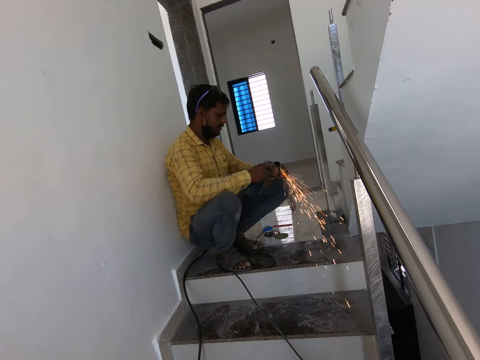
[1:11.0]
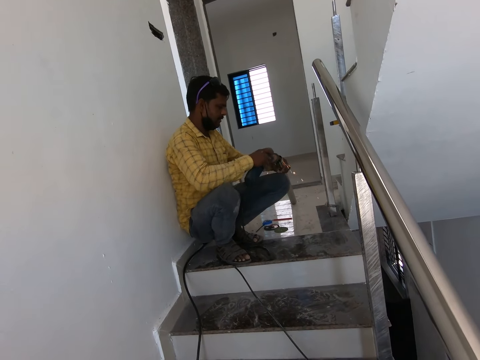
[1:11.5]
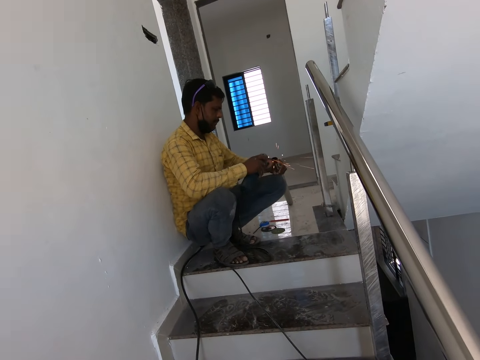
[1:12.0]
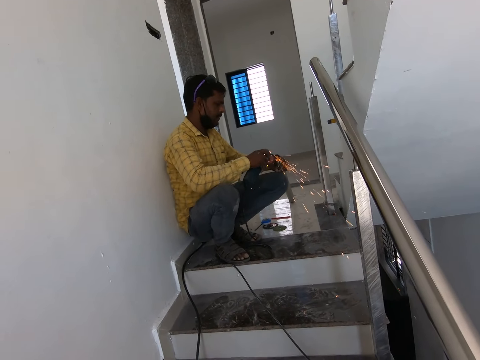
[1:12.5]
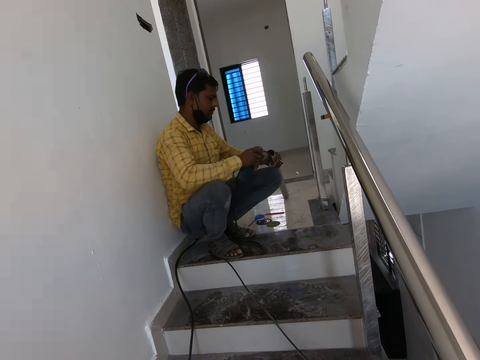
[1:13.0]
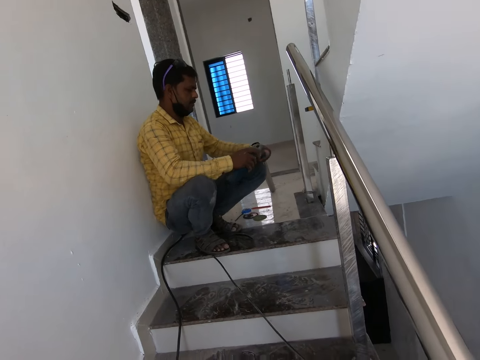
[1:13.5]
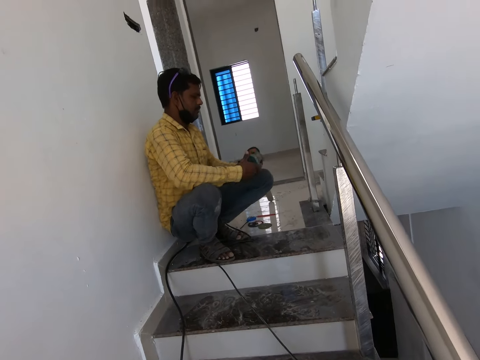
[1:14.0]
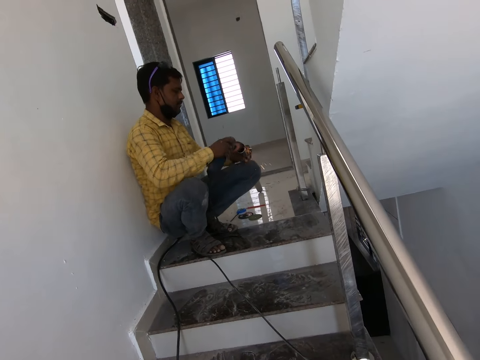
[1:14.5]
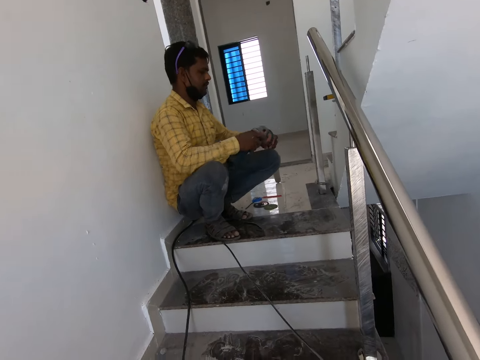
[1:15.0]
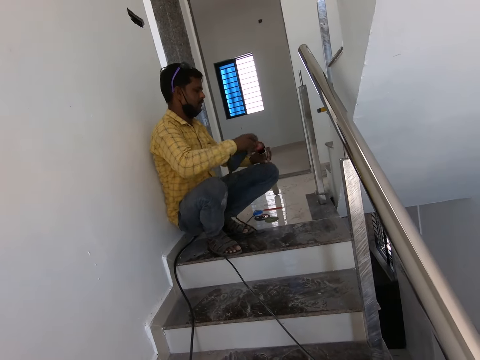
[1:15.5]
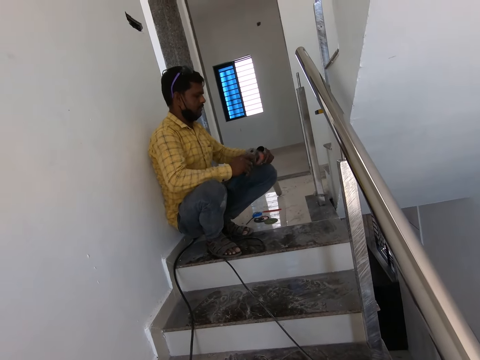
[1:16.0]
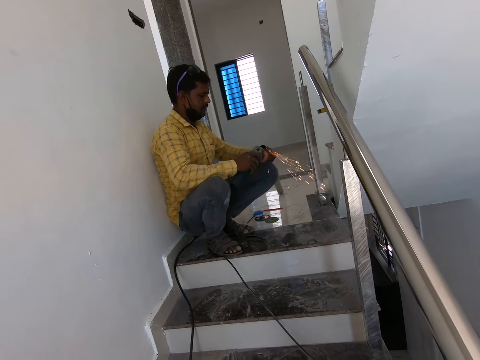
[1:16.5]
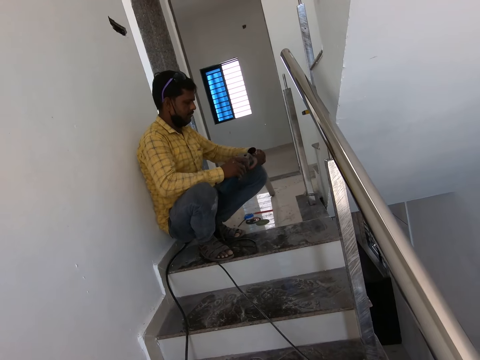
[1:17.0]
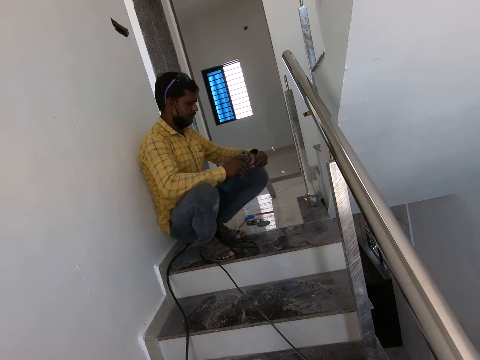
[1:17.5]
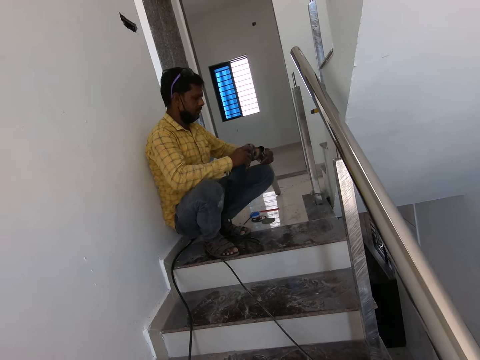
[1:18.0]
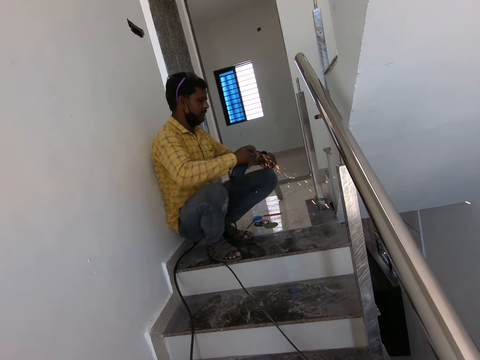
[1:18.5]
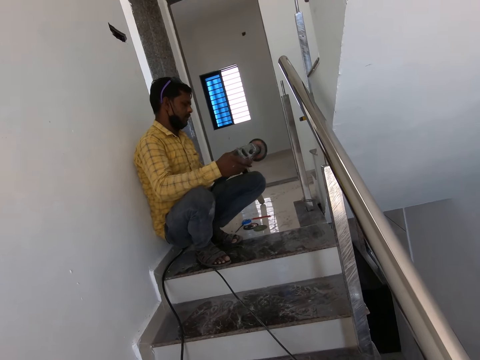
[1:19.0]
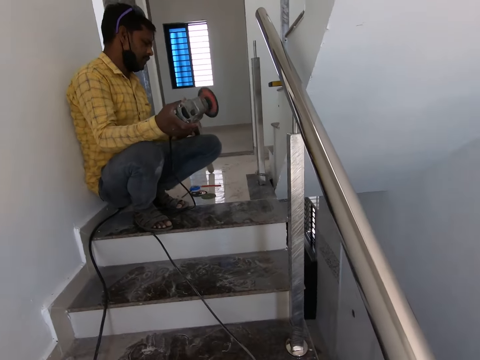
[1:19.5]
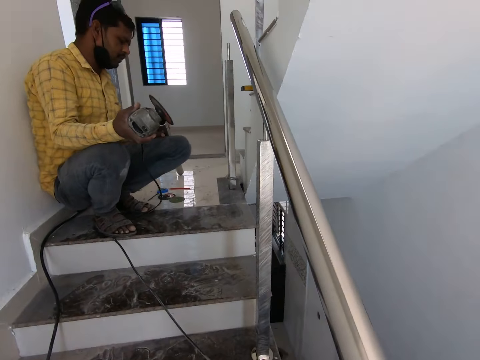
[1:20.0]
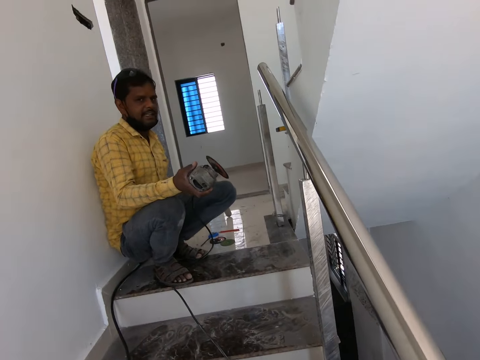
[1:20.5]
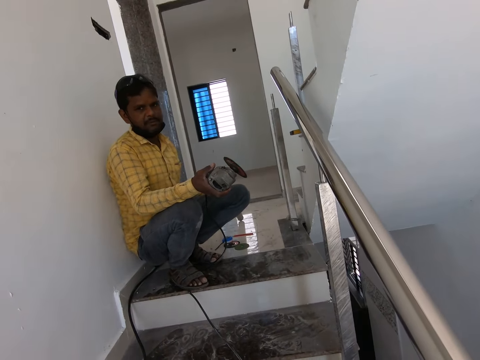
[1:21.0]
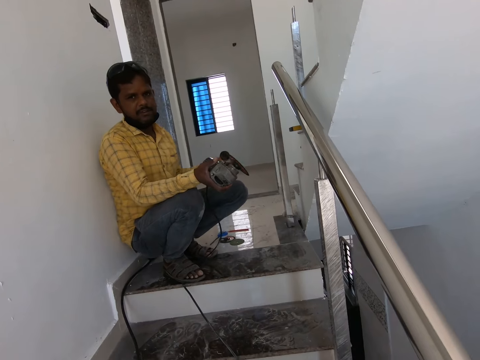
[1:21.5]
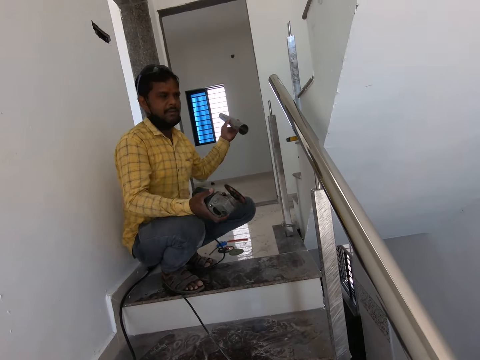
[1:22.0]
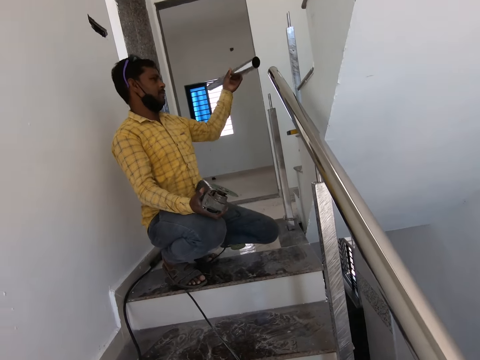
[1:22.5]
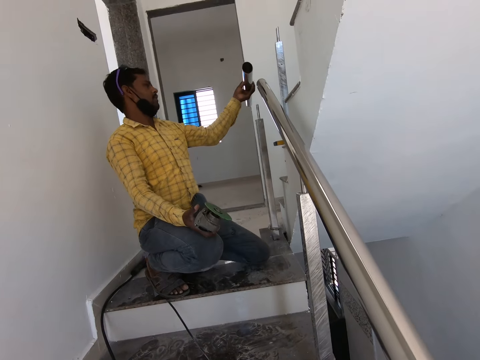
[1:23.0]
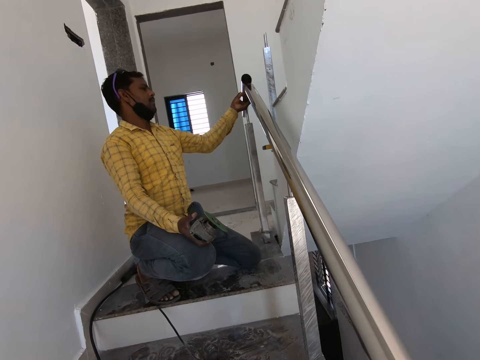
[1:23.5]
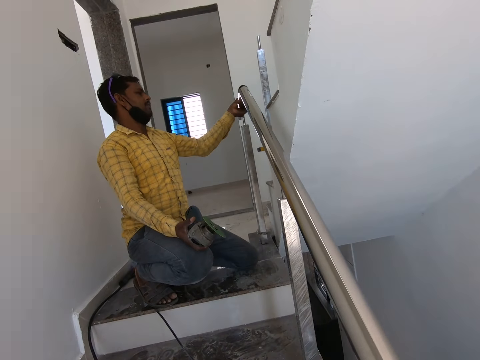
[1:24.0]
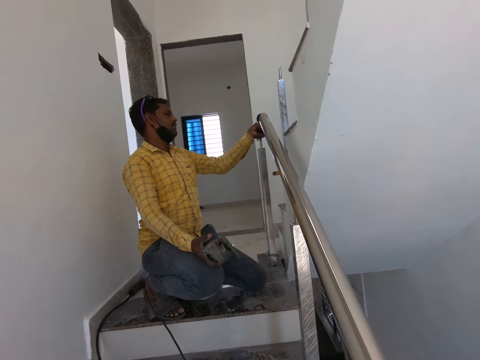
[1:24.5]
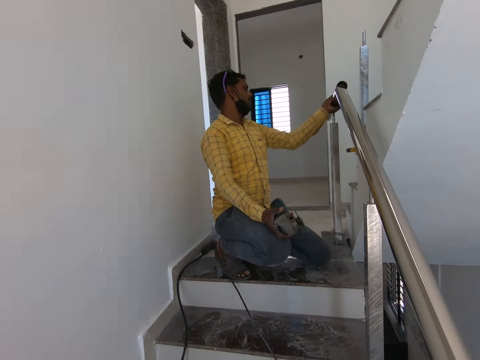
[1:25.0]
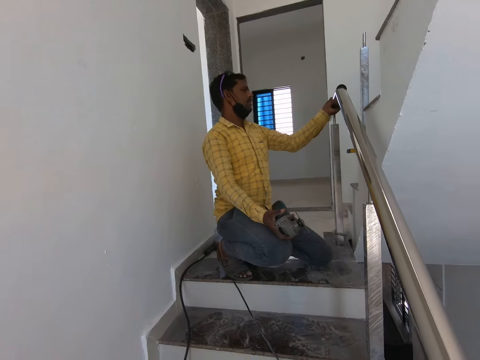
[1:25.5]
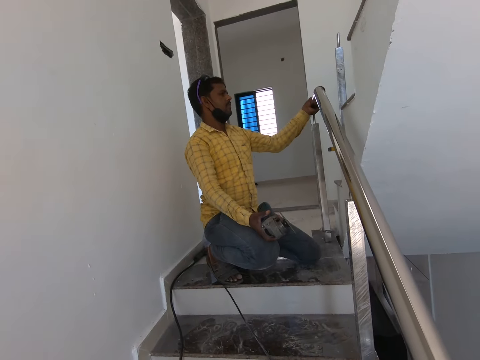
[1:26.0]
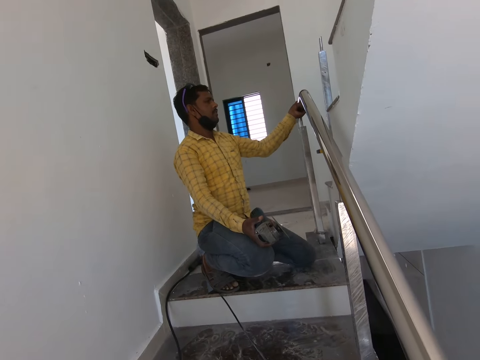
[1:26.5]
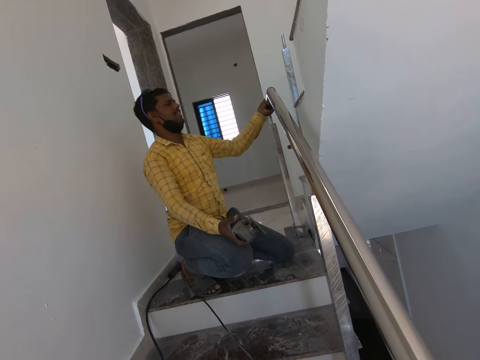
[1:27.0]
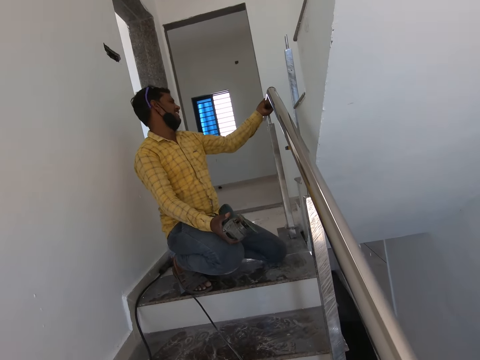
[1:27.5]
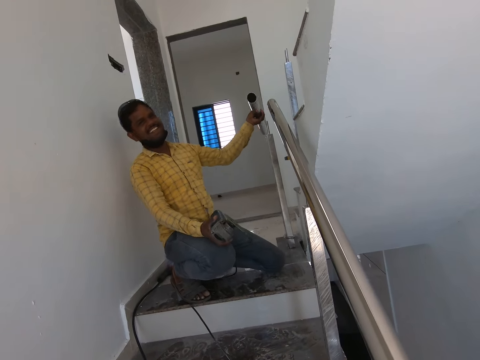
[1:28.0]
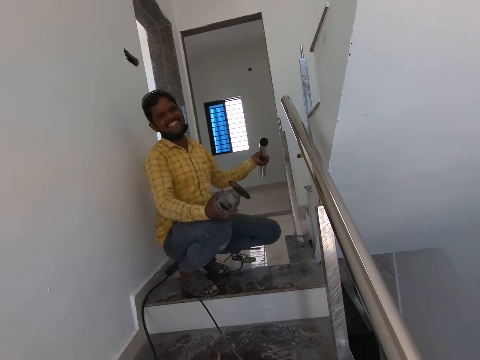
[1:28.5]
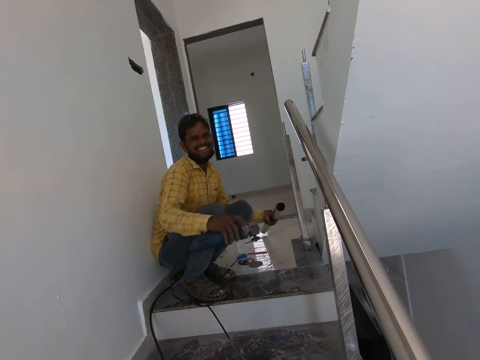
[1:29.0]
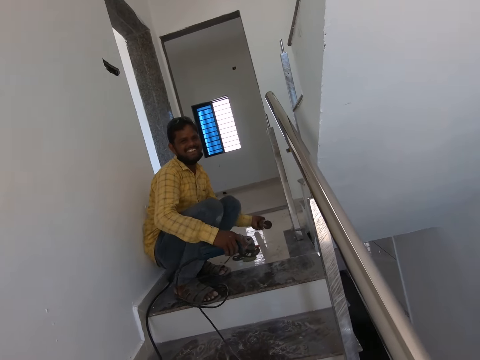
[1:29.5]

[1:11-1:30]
The camera wearer looks around. A man places the metal on the handrail and fits the metal on the stair handle. The camera wearer dialogues with the man.

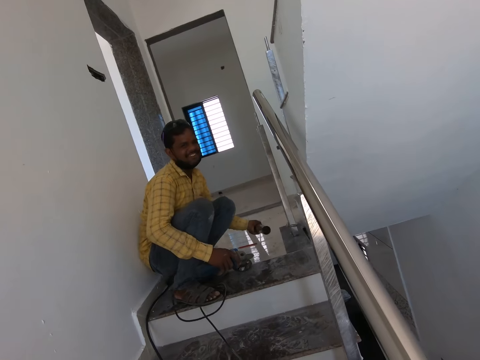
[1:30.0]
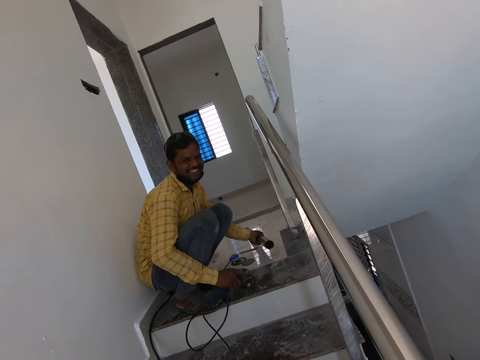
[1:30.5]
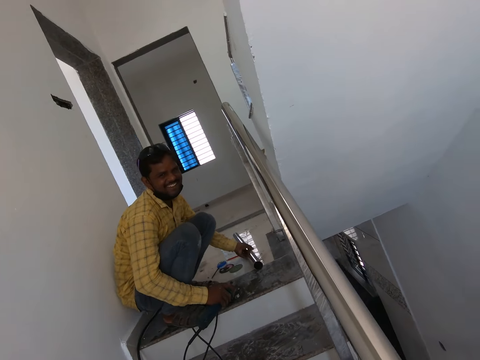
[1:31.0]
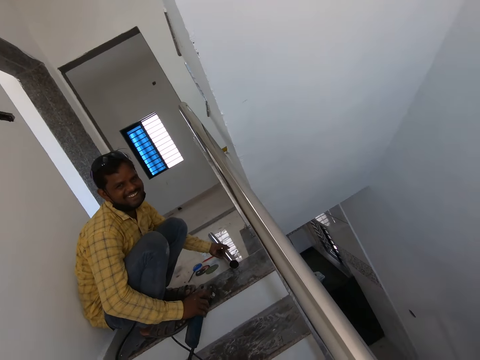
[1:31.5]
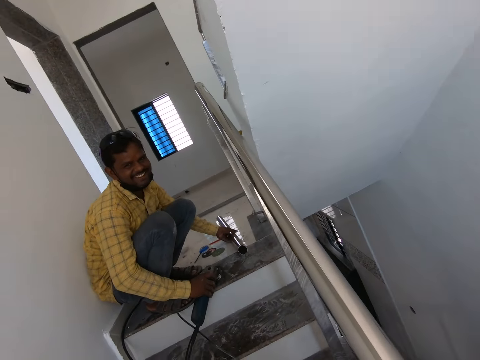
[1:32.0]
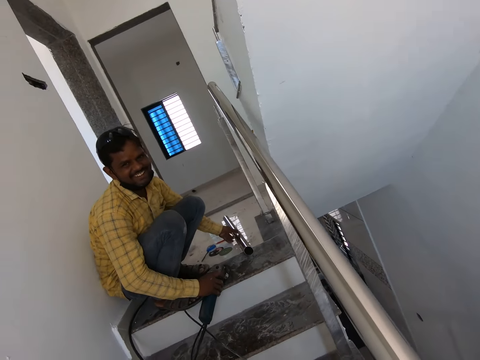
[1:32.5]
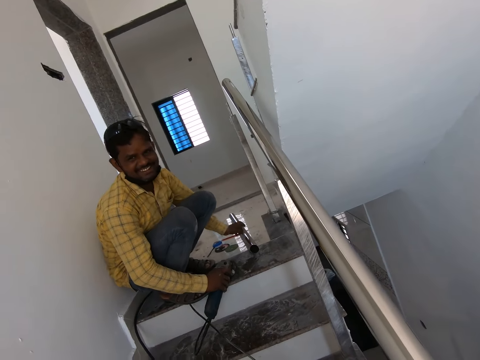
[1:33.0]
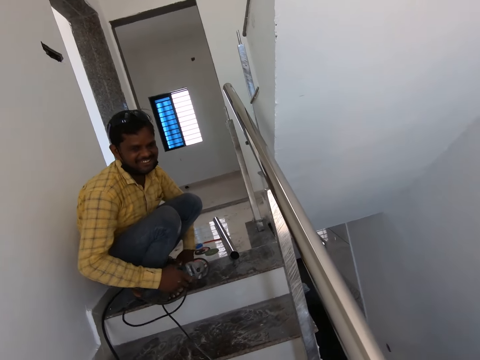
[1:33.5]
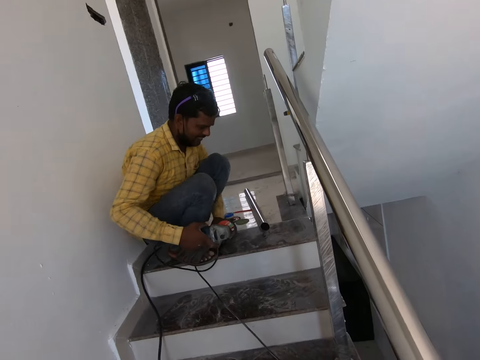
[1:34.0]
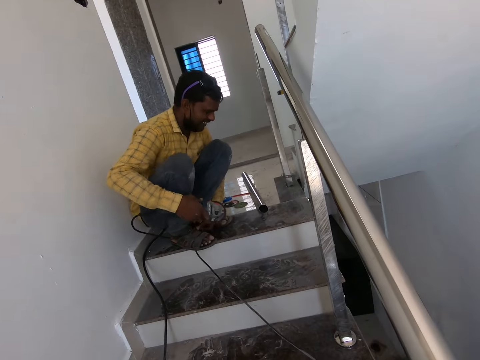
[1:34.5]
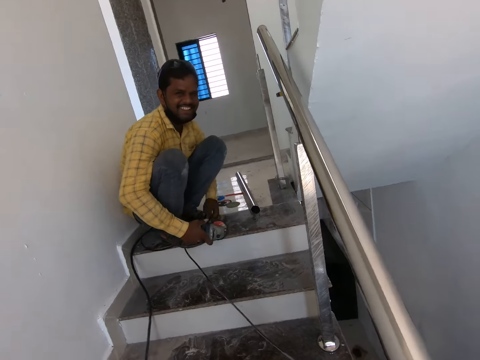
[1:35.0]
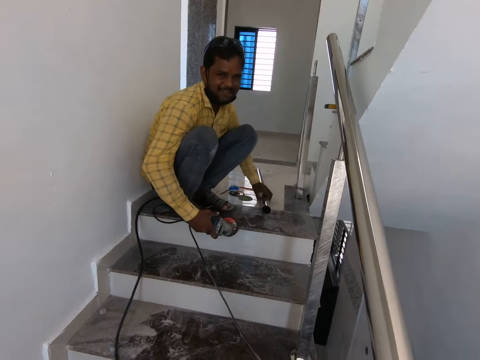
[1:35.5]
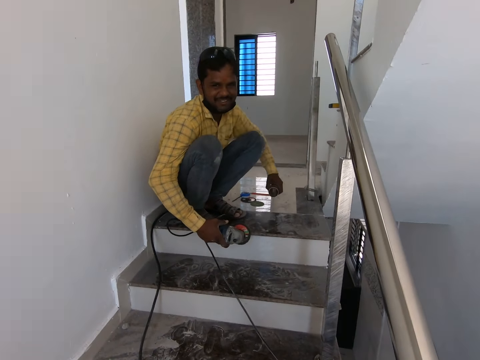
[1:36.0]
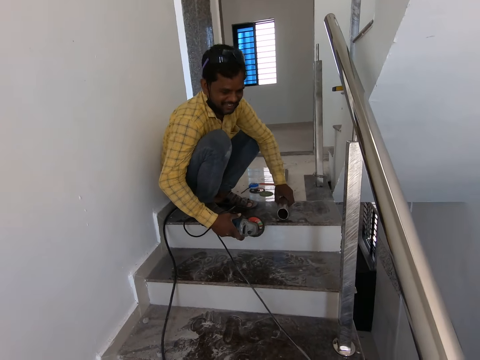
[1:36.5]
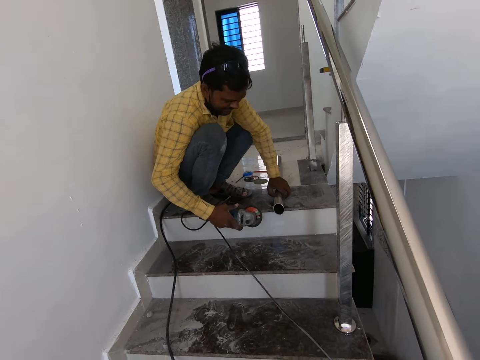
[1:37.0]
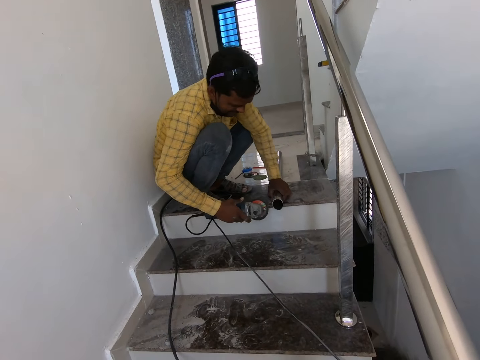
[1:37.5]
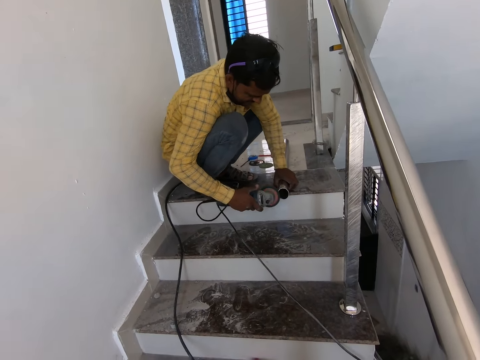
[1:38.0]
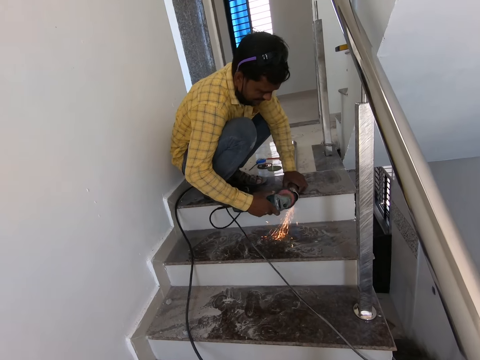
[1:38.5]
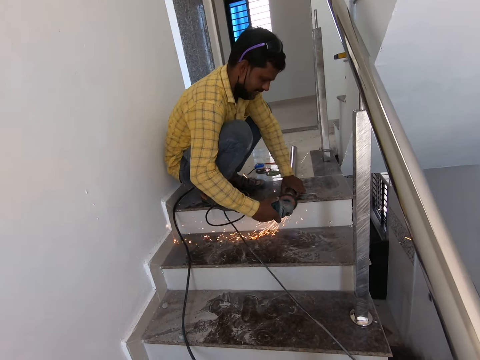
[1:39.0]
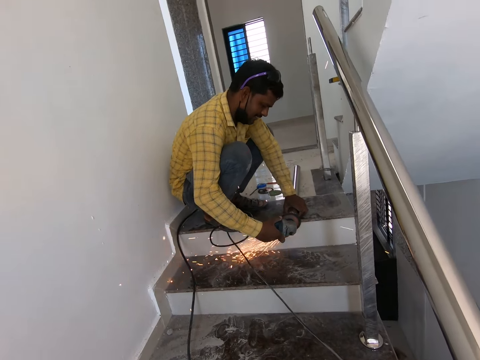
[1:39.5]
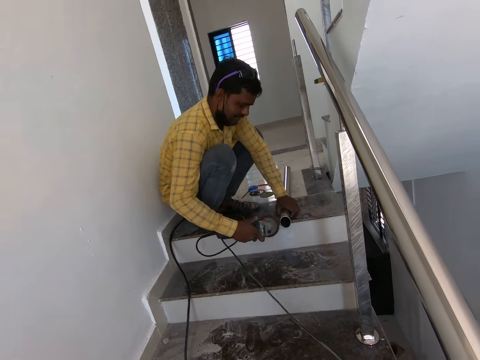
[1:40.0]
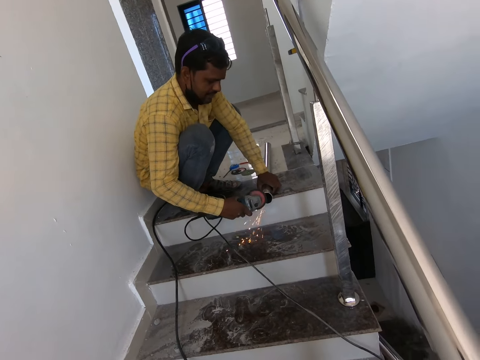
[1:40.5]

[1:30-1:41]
A man picks up the metal on the floor. The man grinds the metal with the grinder.
